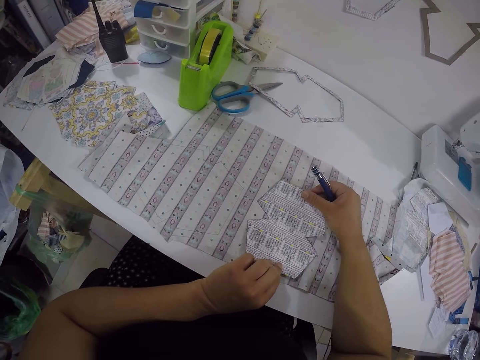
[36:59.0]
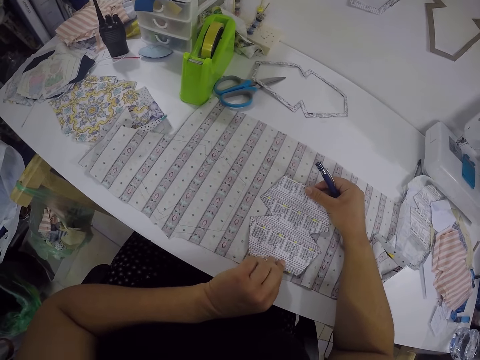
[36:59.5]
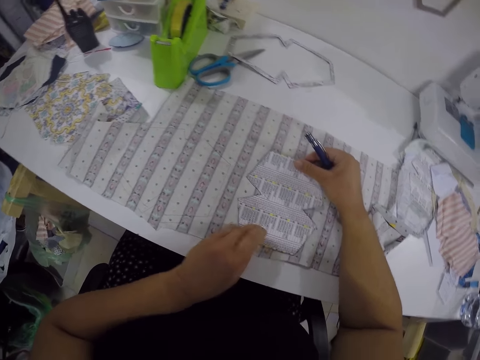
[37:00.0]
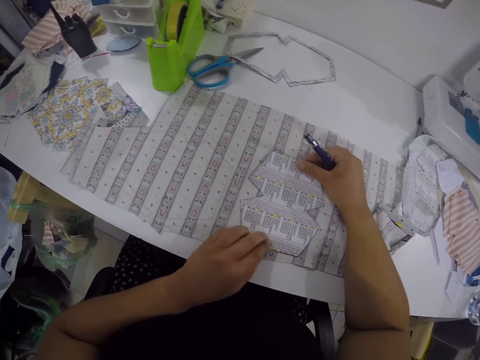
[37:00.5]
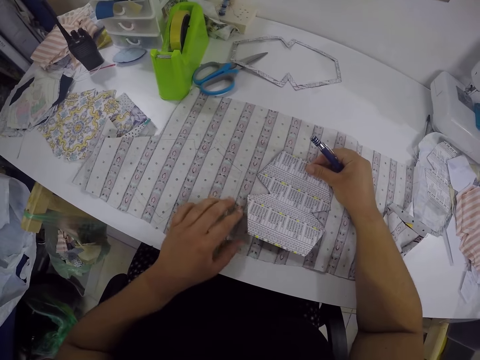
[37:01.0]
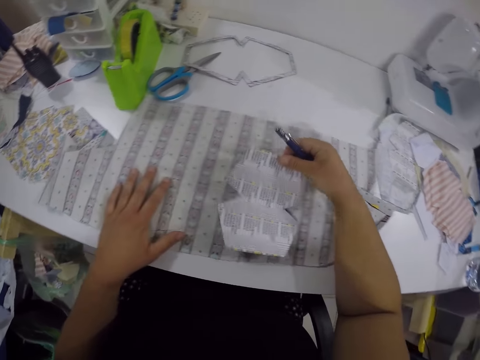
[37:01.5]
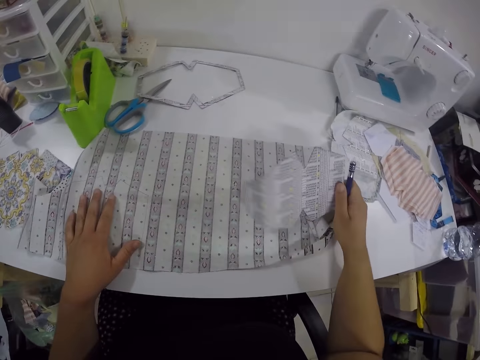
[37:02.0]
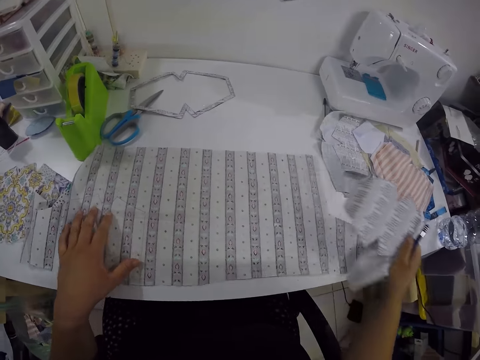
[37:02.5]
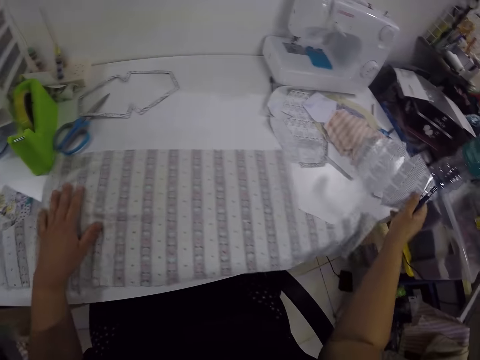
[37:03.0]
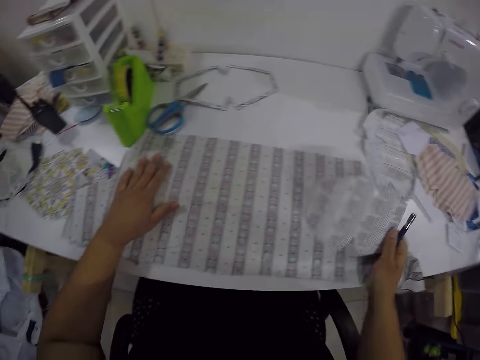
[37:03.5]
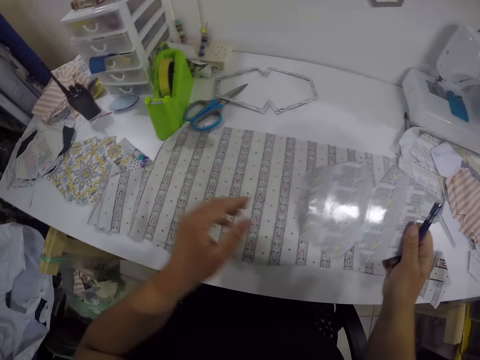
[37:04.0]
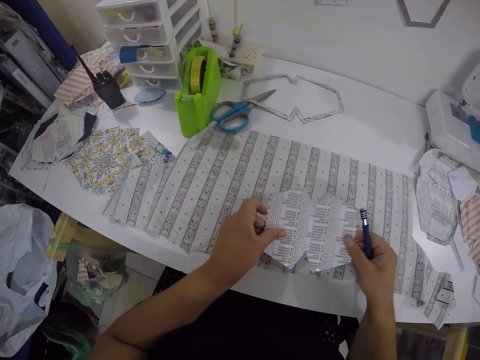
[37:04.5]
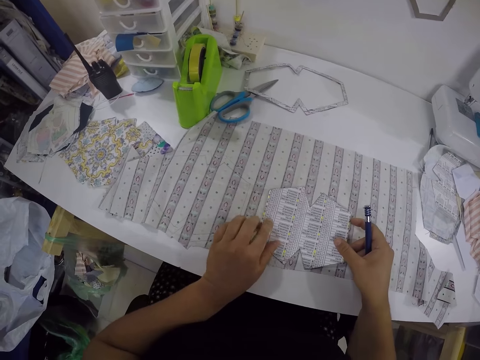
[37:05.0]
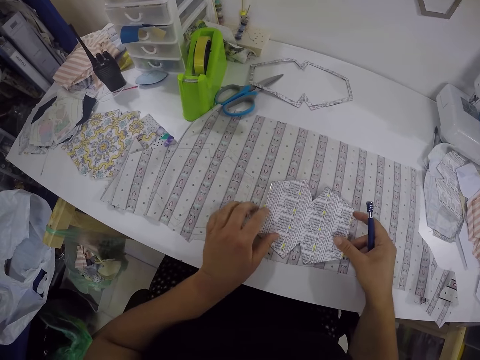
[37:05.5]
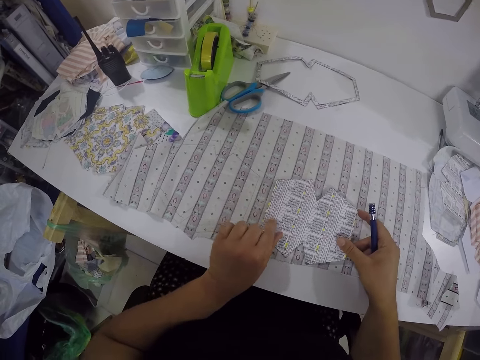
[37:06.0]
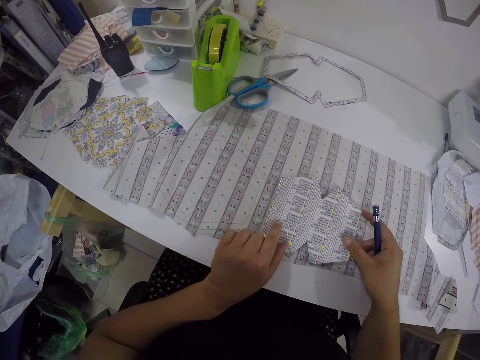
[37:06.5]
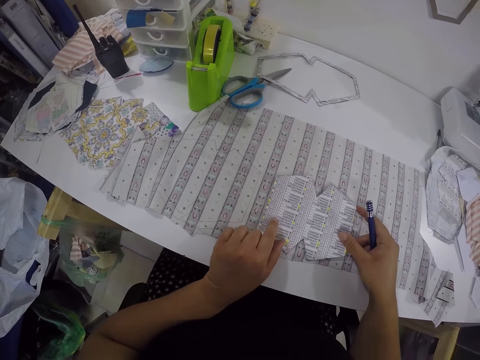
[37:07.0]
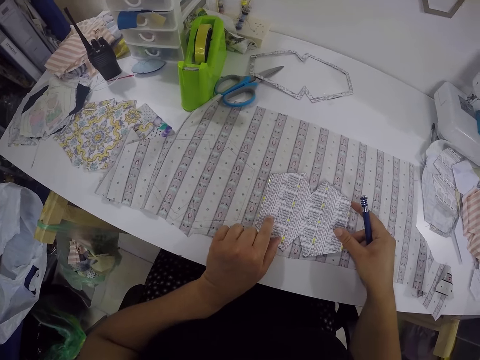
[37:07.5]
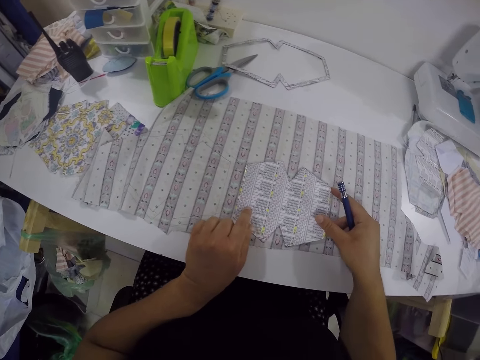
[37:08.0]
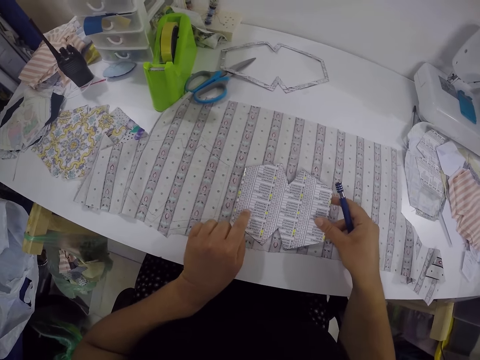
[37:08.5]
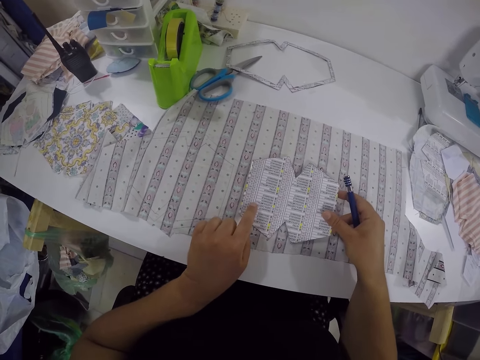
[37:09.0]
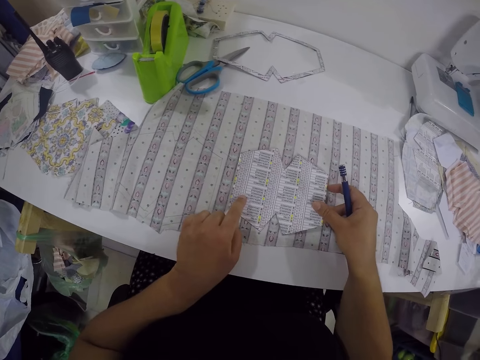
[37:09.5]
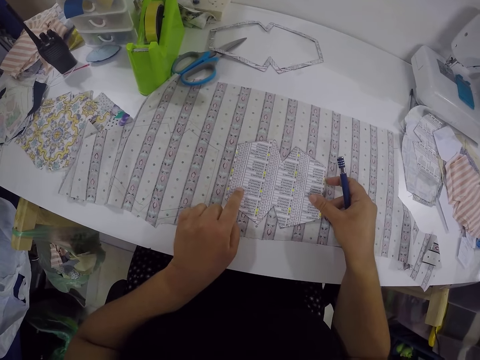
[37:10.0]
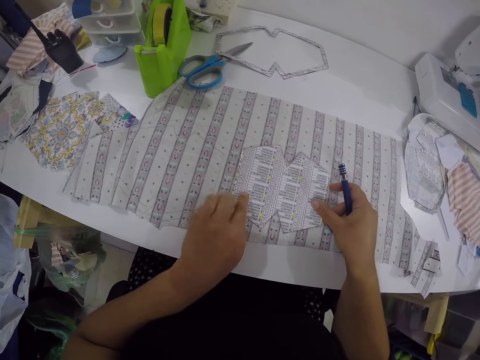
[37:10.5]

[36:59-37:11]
The camera wearer moves the fabric on the table with both hands. She places the paper cut out on the fabric with both hands.

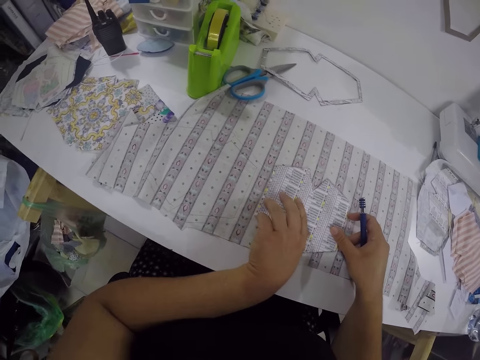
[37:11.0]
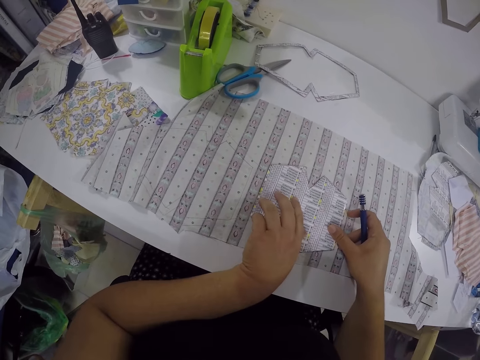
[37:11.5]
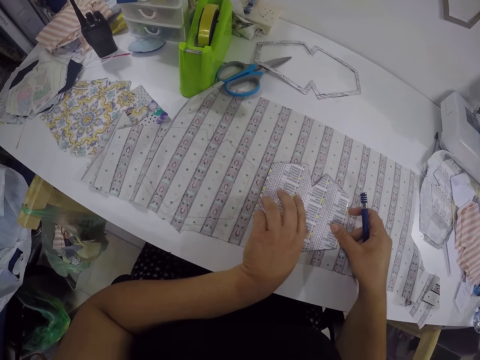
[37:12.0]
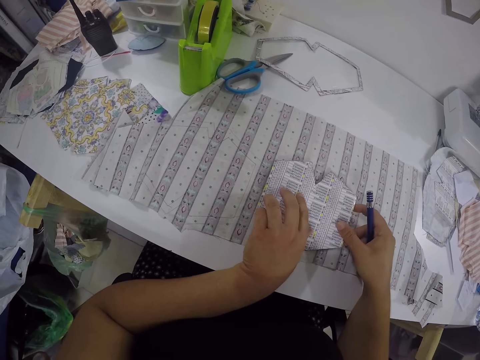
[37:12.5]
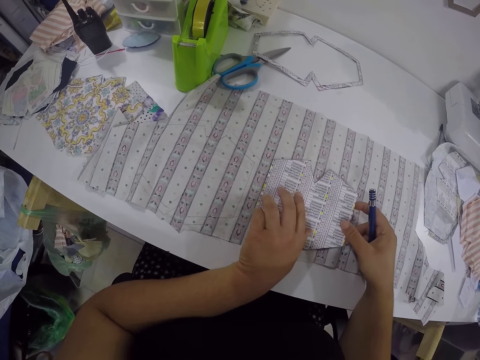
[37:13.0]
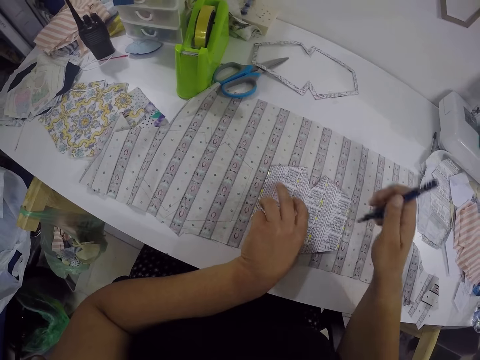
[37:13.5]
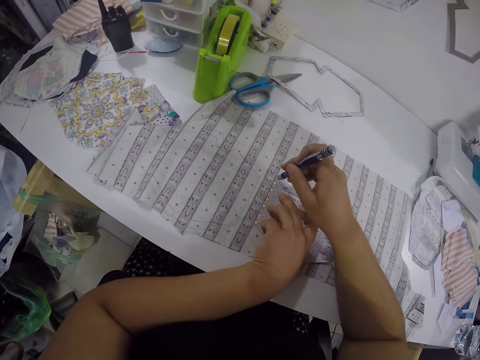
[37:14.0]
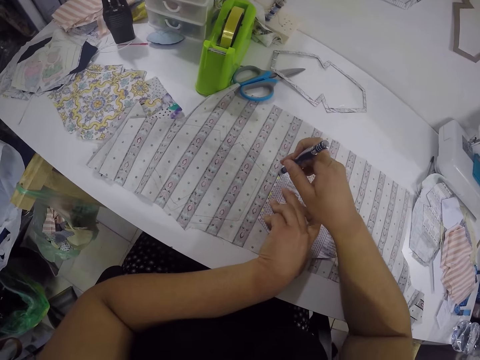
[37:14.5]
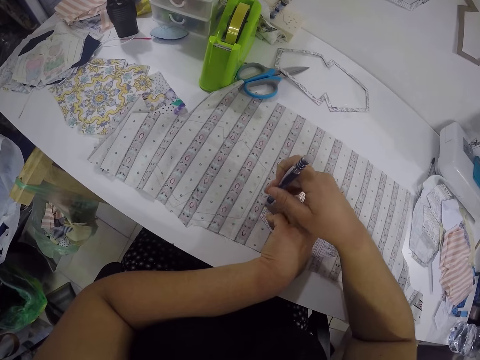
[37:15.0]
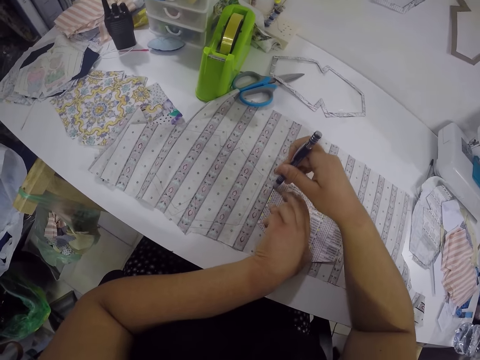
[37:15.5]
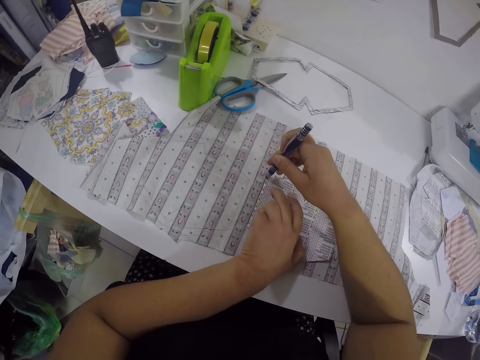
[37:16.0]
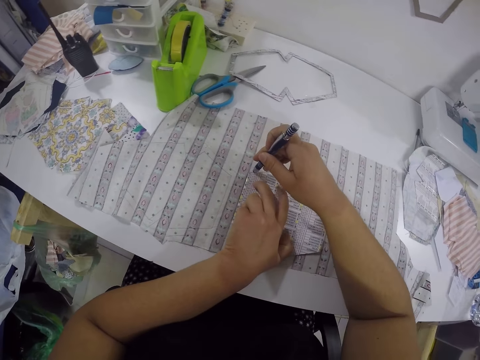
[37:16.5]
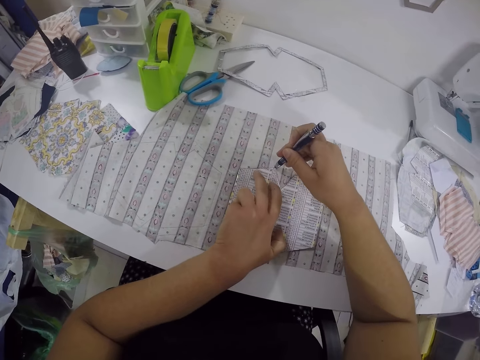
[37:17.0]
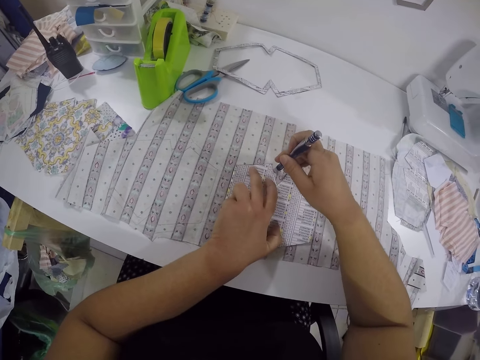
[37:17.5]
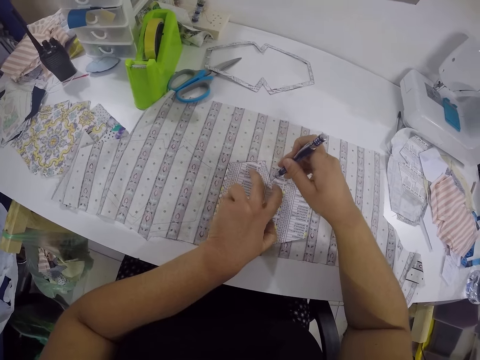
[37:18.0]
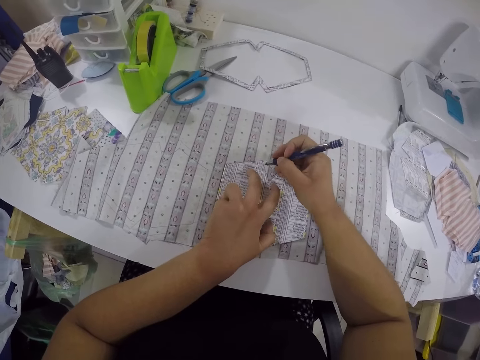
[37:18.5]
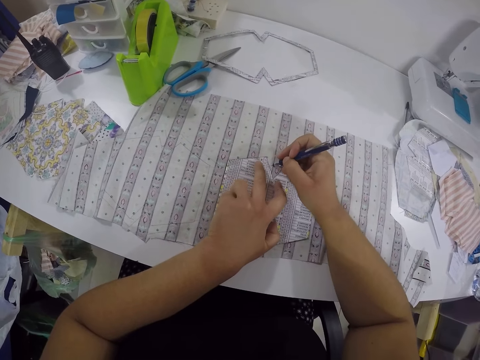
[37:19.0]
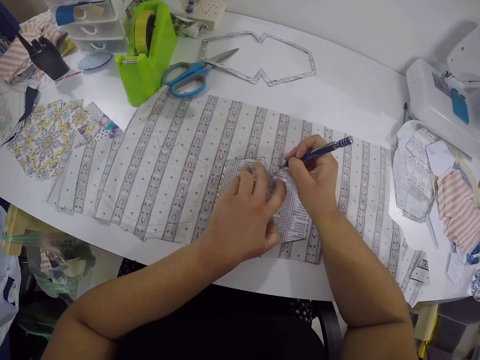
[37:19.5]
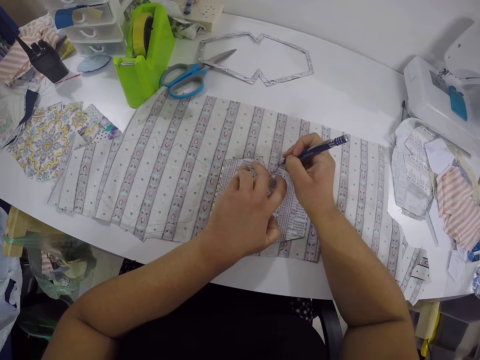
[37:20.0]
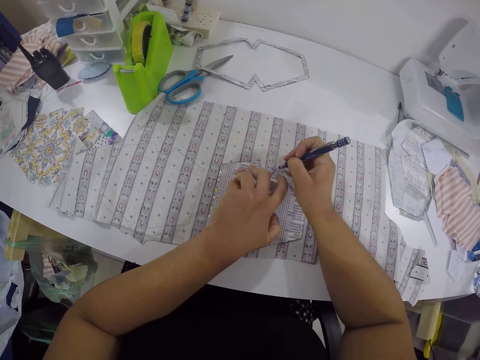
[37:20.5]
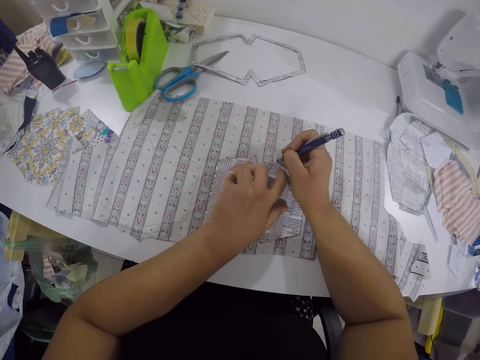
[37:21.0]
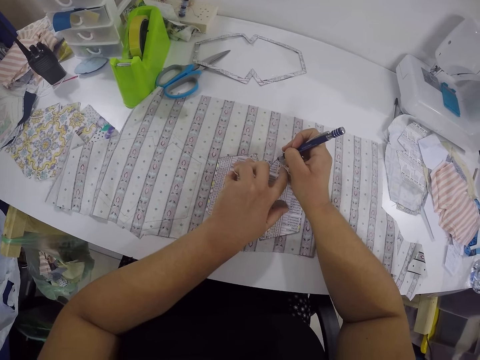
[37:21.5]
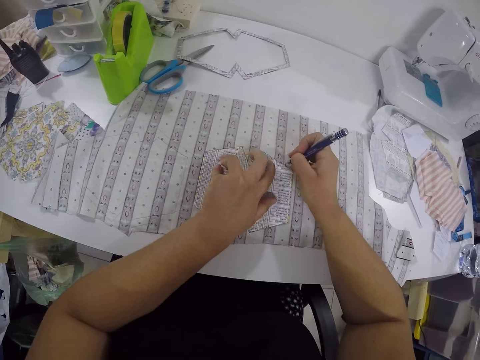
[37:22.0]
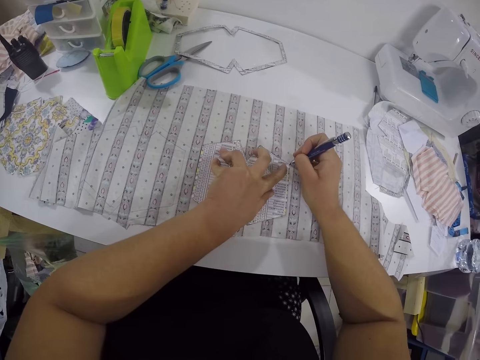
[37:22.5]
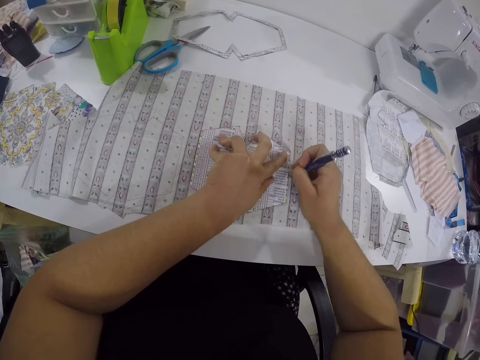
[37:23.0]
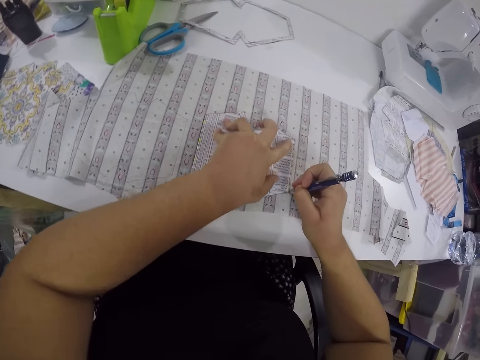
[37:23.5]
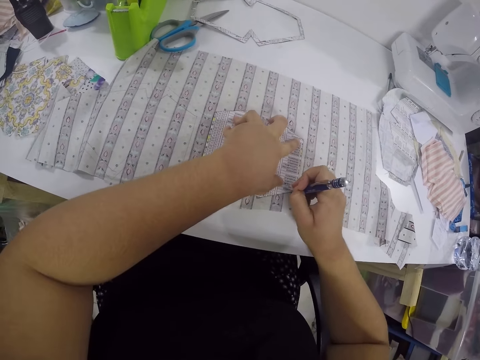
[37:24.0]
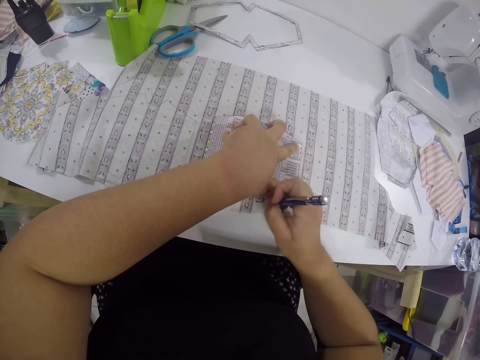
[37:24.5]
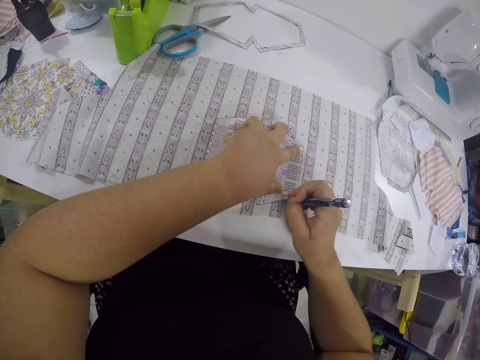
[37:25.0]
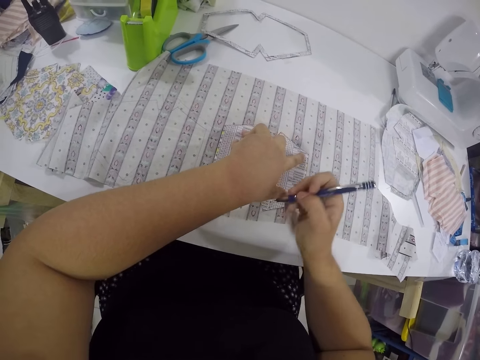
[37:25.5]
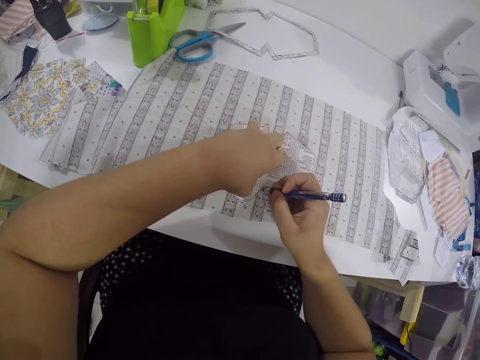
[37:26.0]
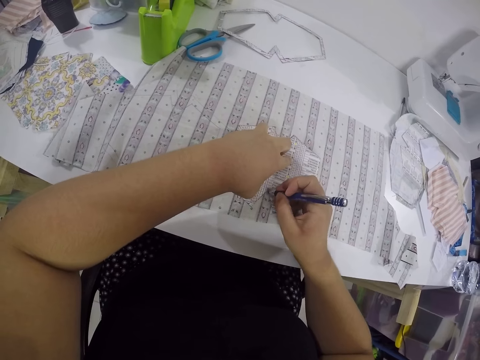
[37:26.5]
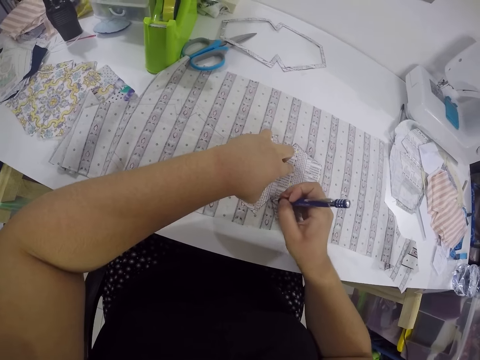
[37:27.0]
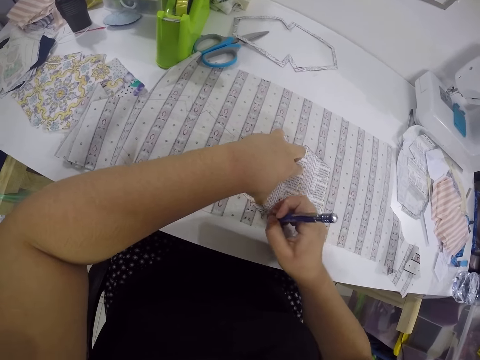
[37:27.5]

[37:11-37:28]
The camera wearer outlines the paper cut out on the fabric with the pen in her right hand.
